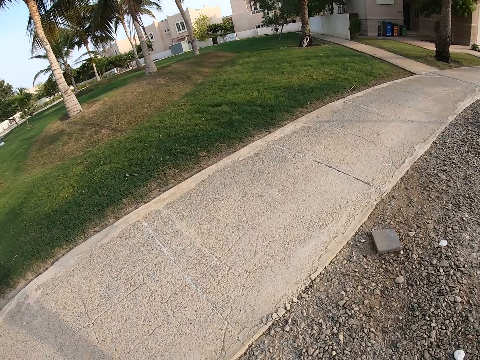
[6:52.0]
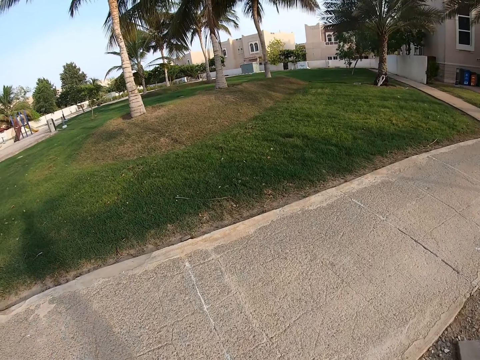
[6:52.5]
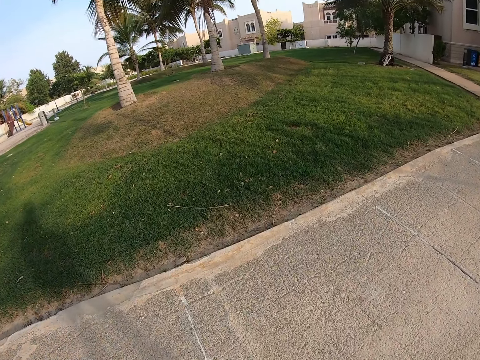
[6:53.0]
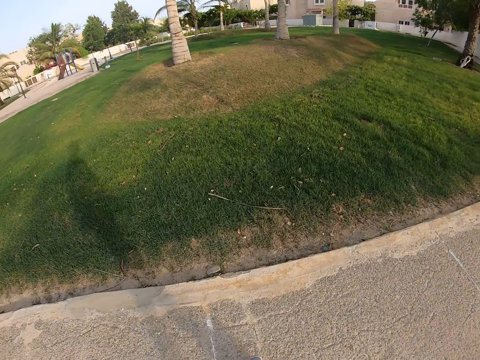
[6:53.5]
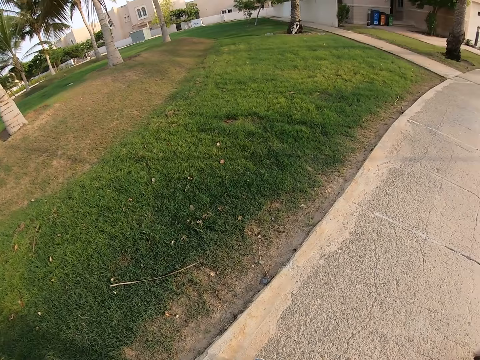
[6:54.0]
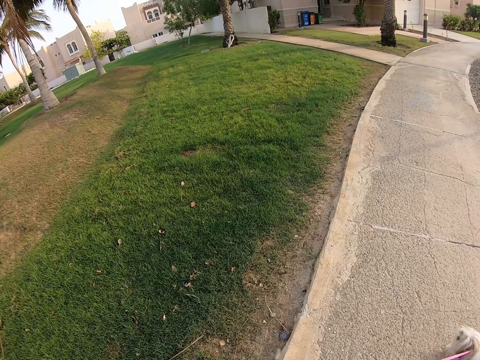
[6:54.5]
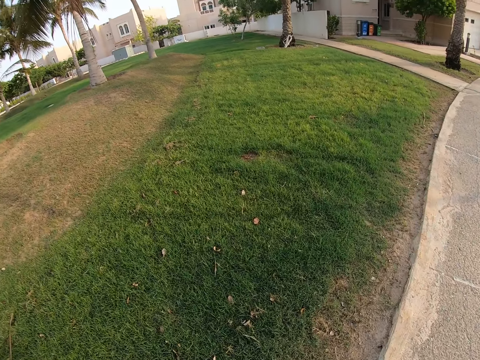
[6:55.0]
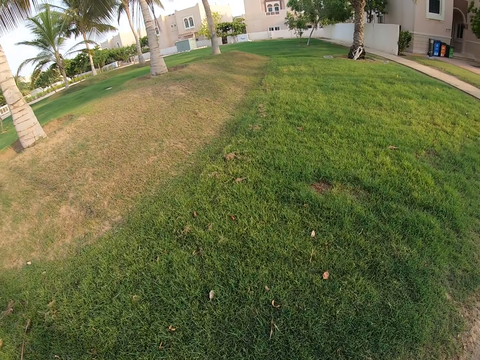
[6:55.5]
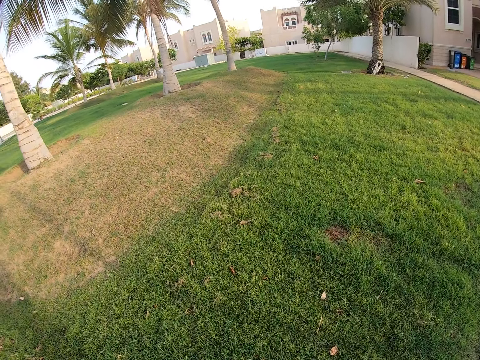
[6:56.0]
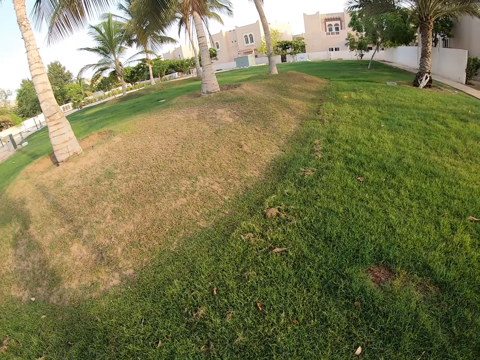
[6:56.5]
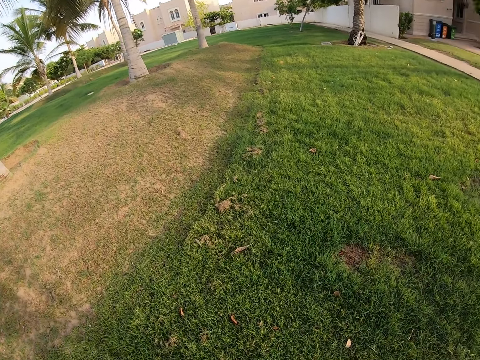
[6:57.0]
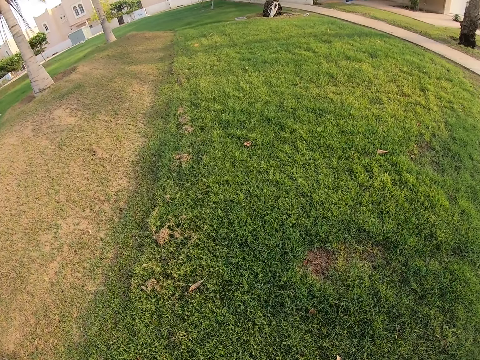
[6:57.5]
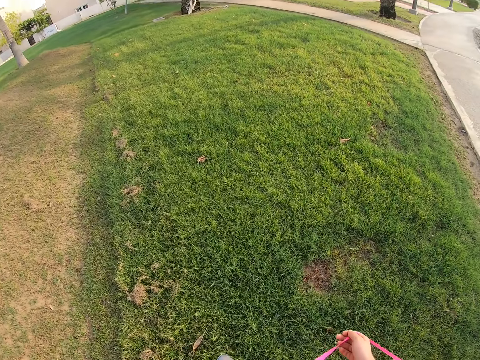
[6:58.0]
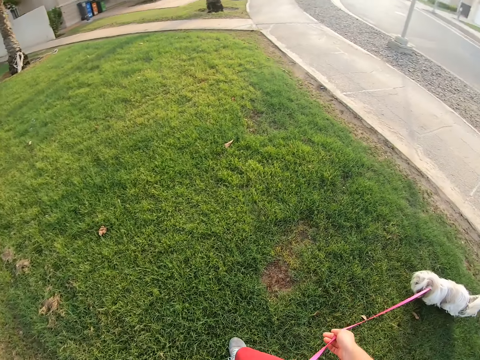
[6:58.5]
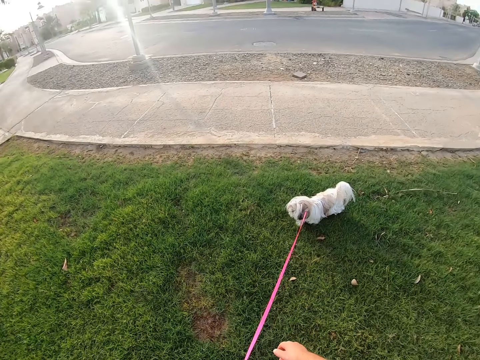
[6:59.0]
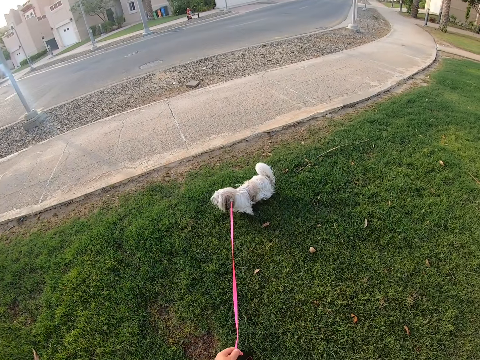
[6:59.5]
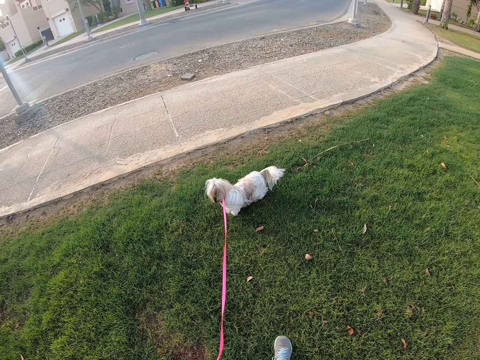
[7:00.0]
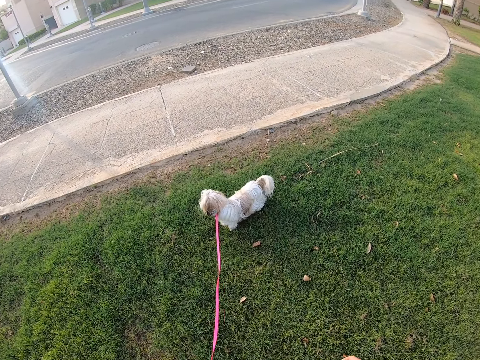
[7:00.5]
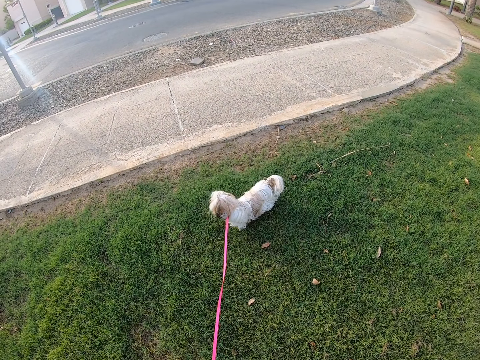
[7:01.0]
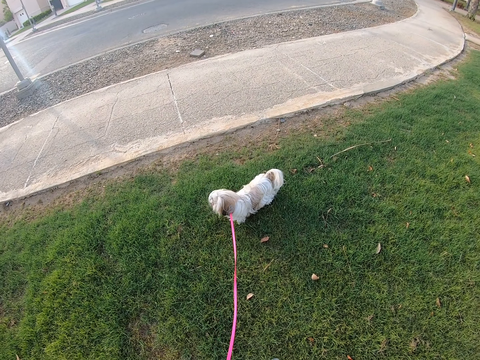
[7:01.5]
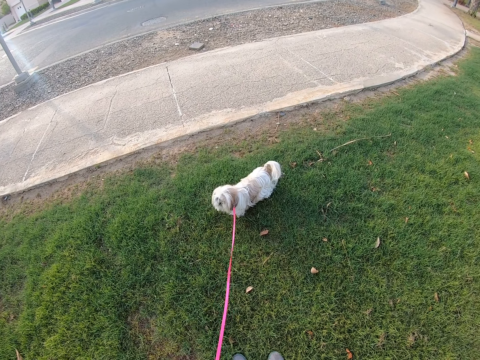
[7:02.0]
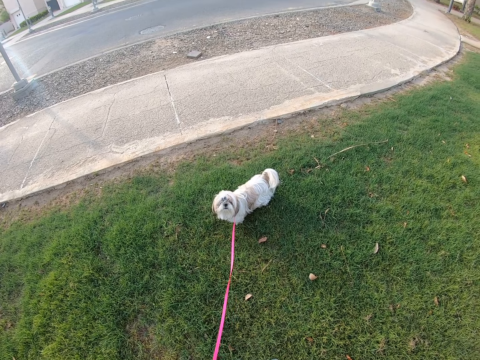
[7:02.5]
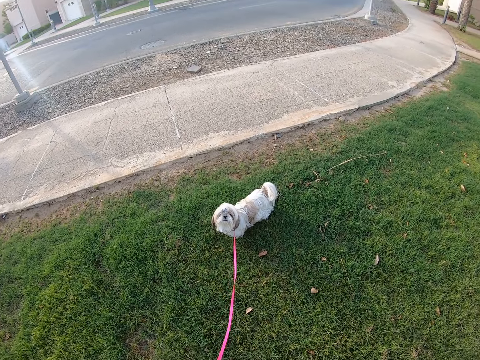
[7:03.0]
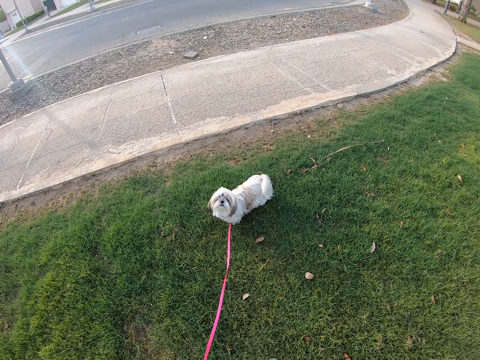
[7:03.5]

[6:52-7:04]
The camera wearer walks in the pavement with the dog. They hold the leash. They stop walking. They stand with the dog.

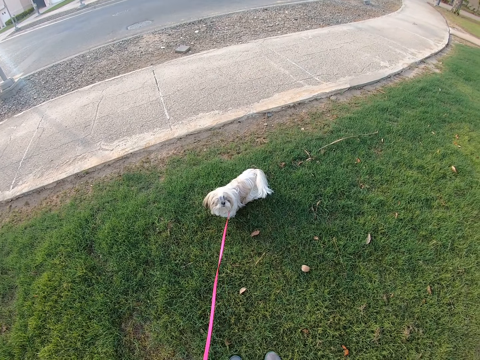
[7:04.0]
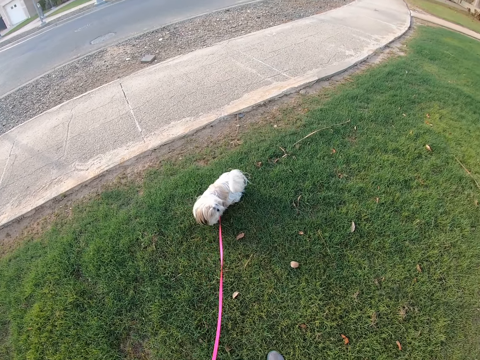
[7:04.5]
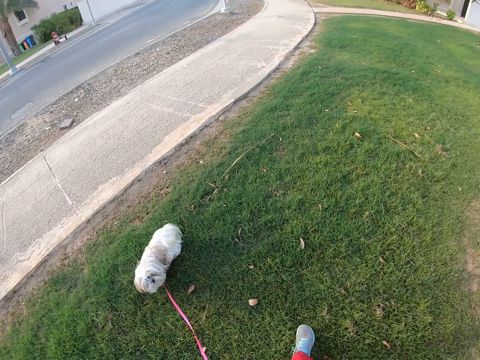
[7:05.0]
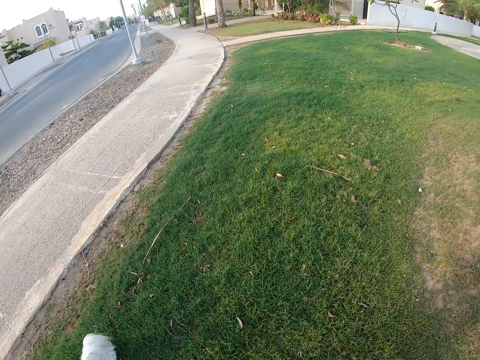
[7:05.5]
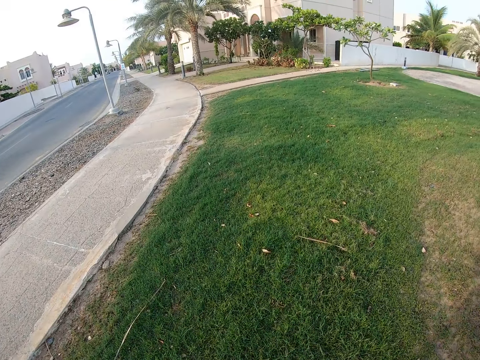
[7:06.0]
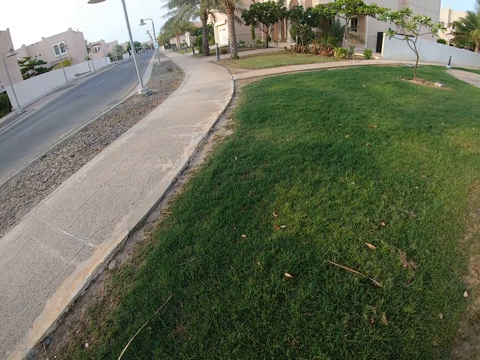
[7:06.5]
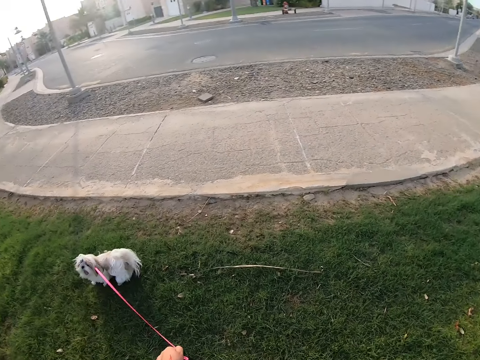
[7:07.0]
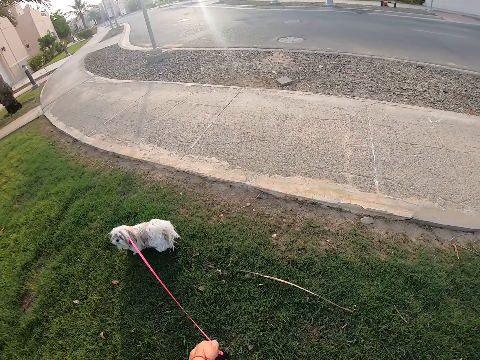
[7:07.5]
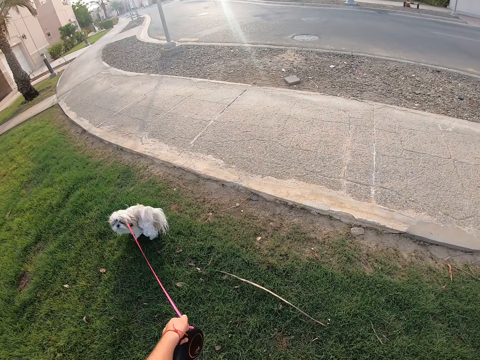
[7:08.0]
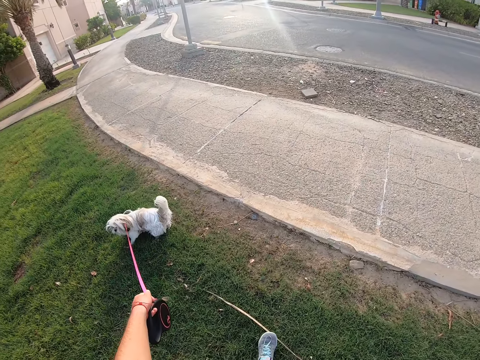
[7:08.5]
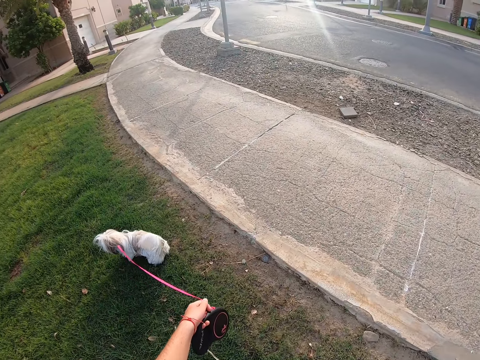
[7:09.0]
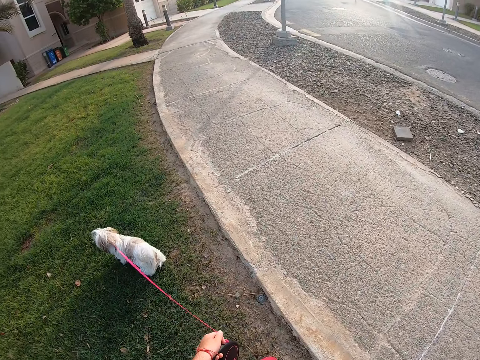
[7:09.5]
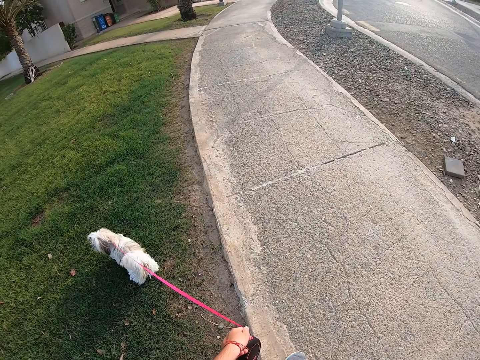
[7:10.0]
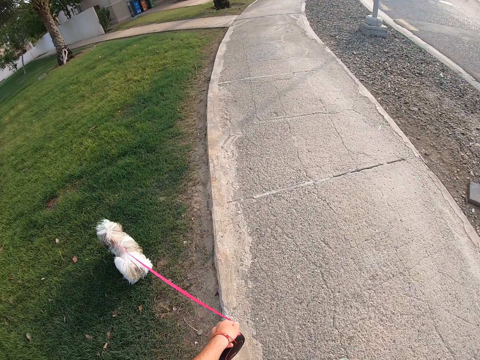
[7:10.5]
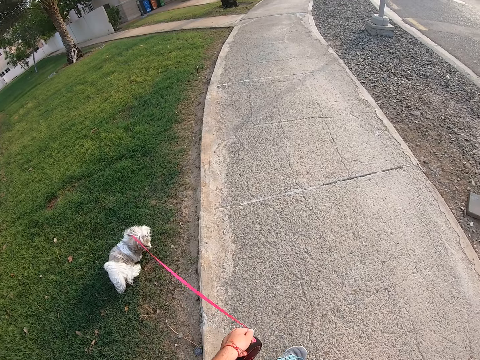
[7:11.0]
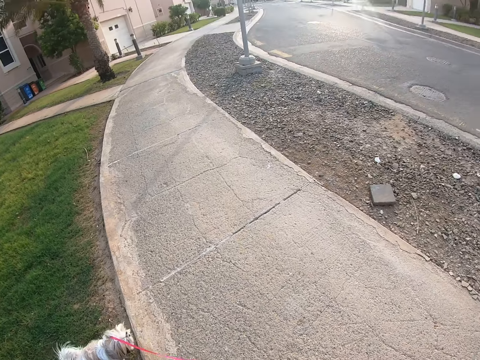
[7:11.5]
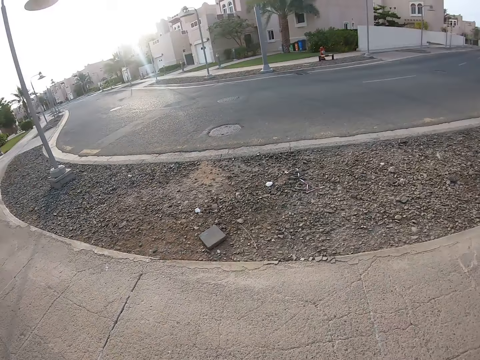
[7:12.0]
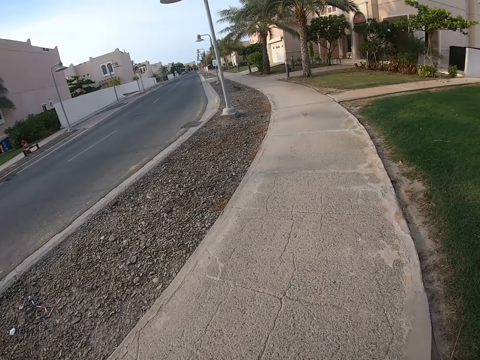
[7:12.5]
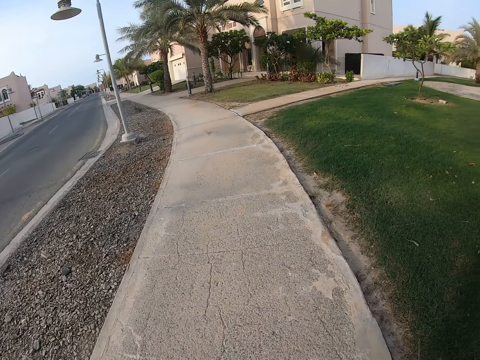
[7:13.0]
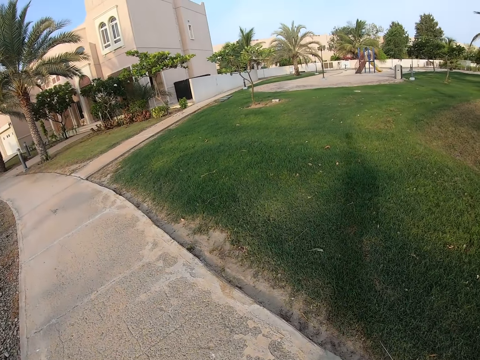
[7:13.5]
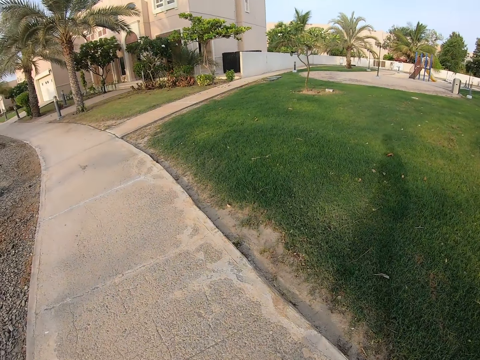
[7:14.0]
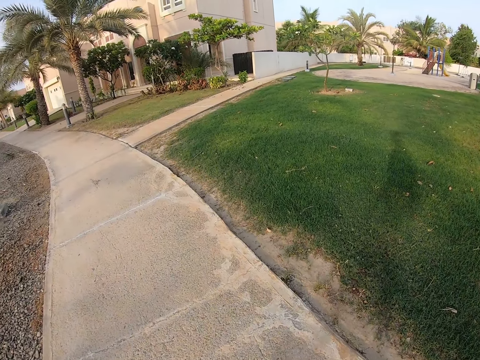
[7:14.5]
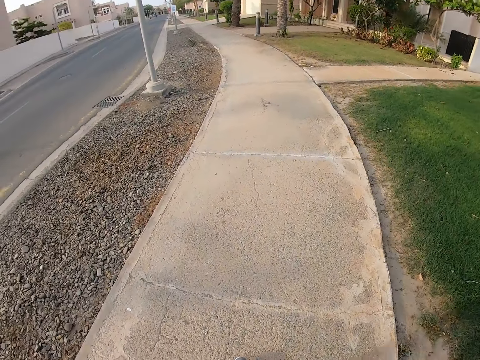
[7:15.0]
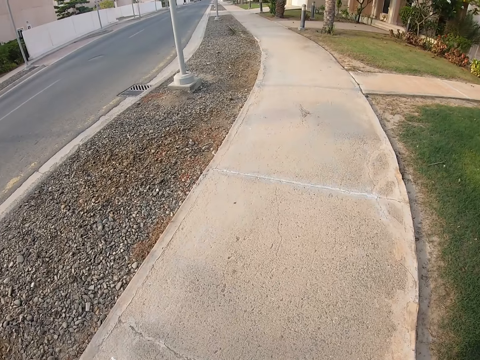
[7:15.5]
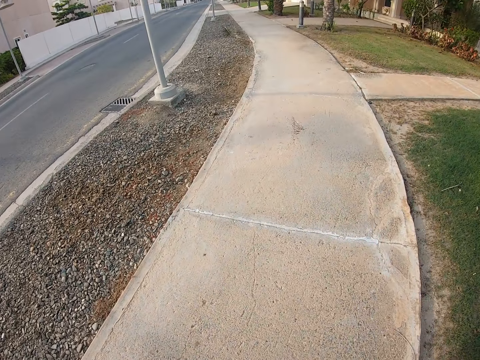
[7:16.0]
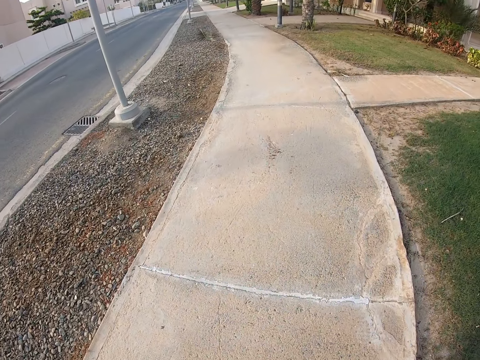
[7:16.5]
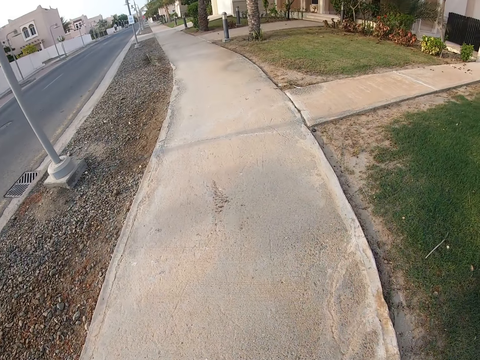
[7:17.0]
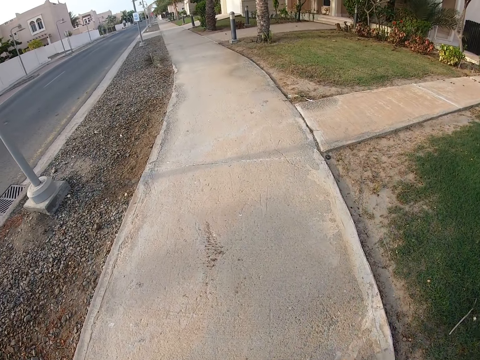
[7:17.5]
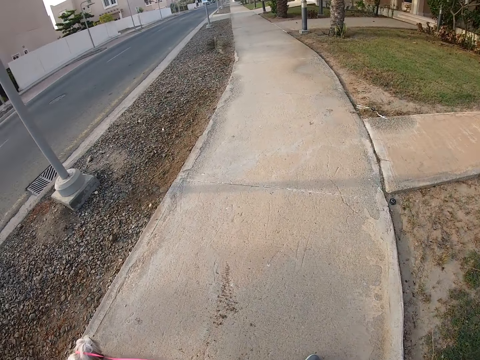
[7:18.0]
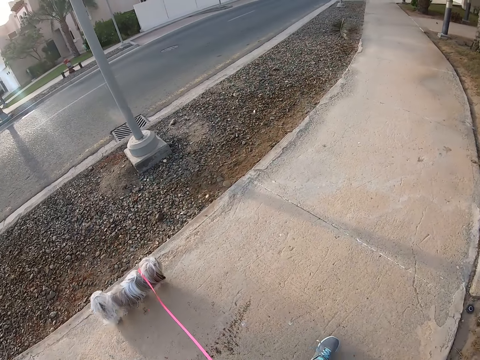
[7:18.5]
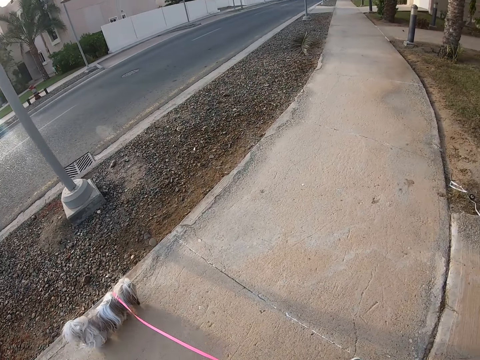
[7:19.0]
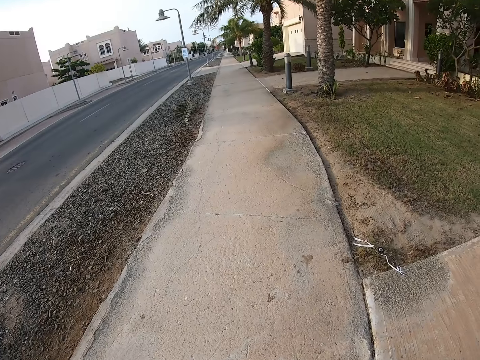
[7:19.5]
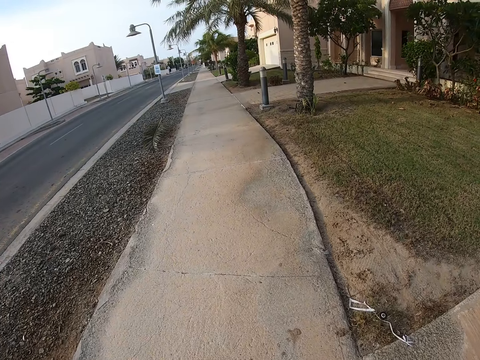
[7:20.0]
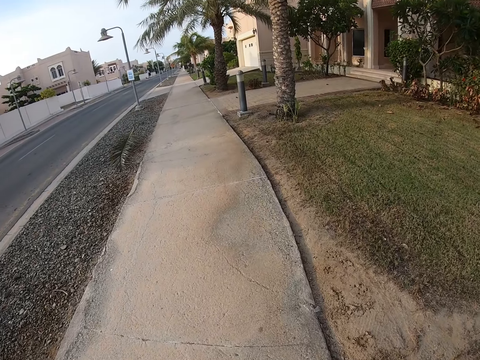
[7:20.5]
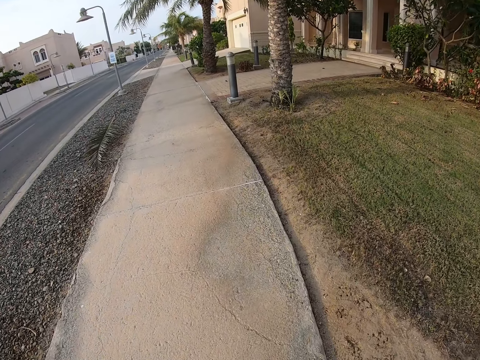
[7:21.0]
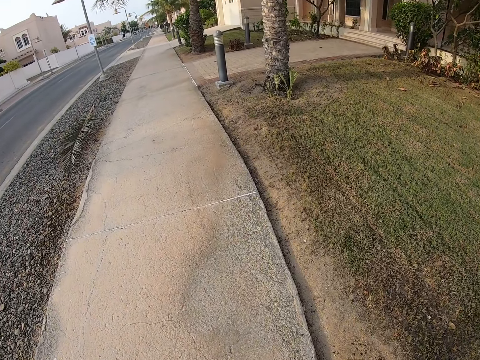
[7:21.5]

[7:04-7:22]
The camera wearer walks. They look around. They hold the leash. They hold the dog while standing. They walk with the dog in the pavement. They swing the right hand.
